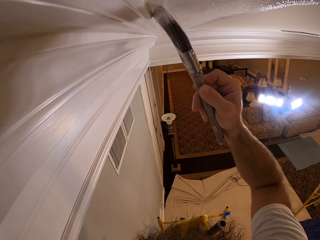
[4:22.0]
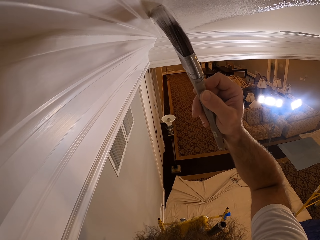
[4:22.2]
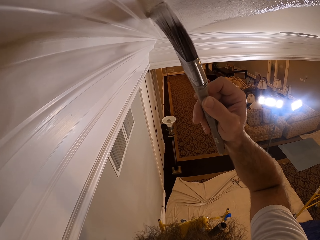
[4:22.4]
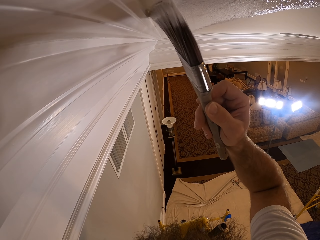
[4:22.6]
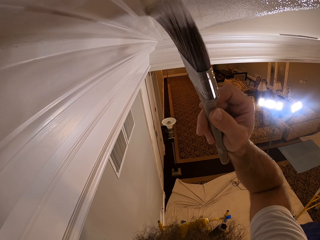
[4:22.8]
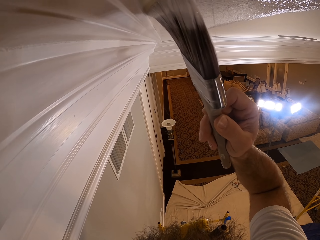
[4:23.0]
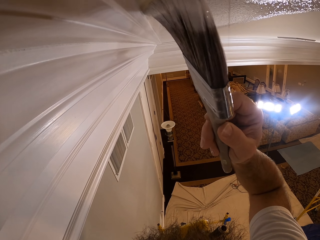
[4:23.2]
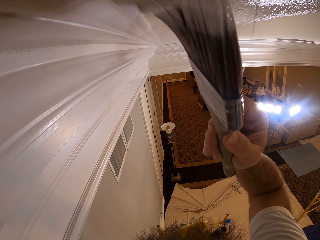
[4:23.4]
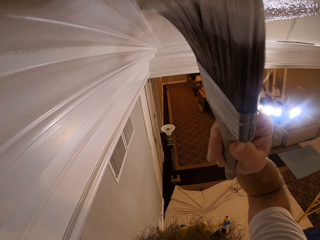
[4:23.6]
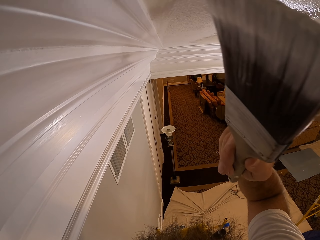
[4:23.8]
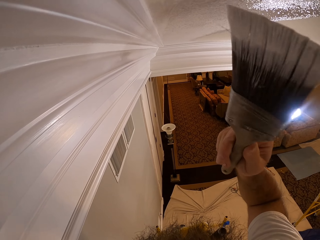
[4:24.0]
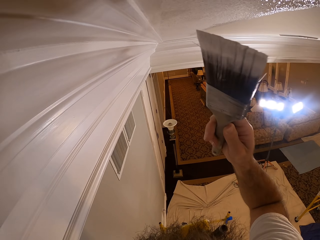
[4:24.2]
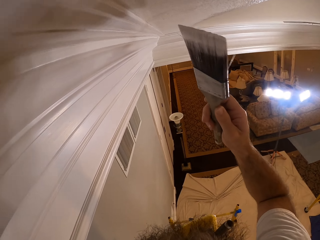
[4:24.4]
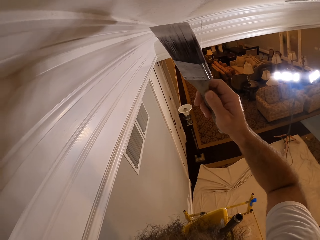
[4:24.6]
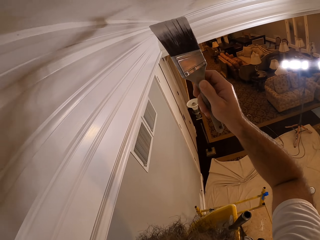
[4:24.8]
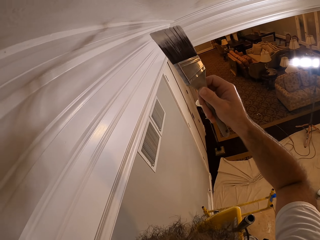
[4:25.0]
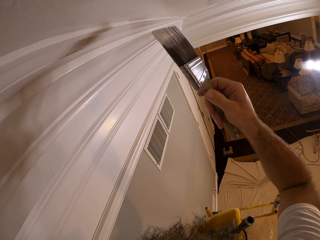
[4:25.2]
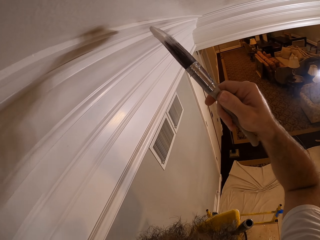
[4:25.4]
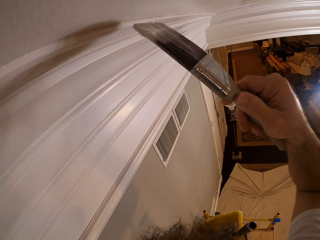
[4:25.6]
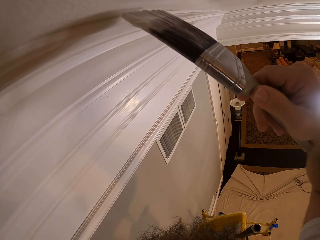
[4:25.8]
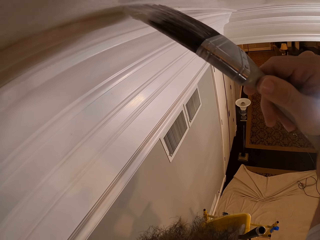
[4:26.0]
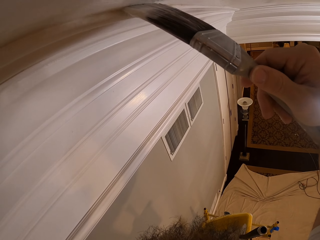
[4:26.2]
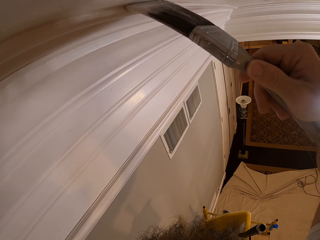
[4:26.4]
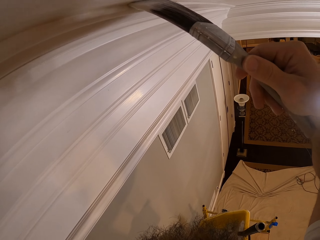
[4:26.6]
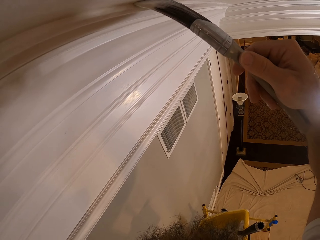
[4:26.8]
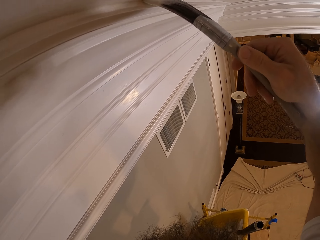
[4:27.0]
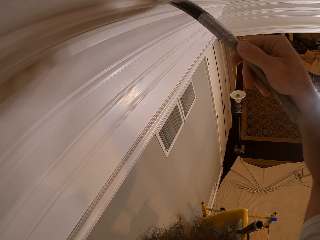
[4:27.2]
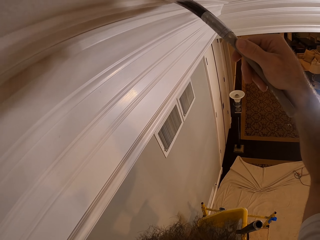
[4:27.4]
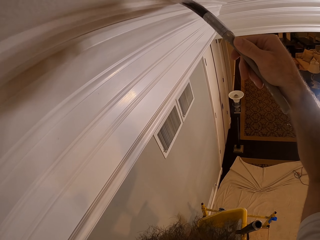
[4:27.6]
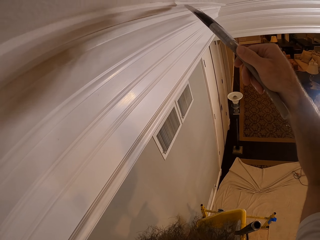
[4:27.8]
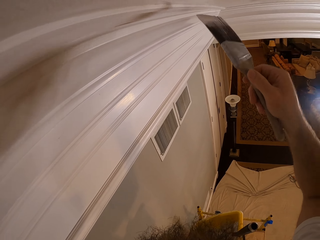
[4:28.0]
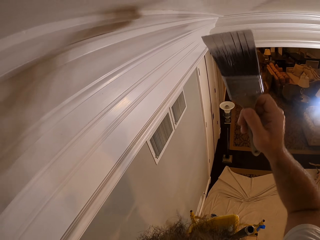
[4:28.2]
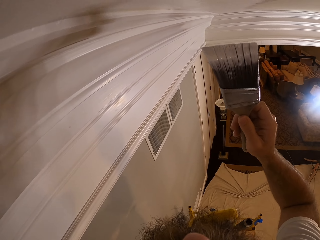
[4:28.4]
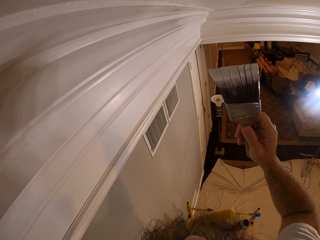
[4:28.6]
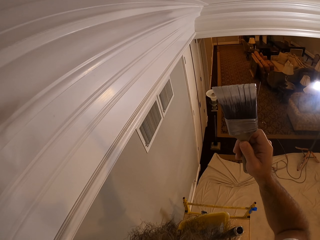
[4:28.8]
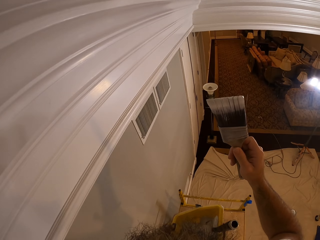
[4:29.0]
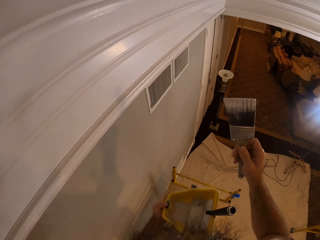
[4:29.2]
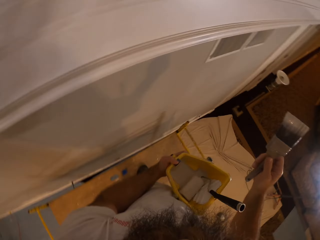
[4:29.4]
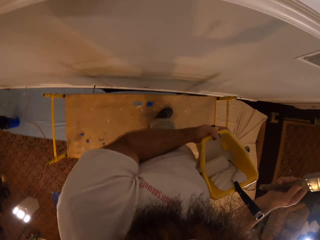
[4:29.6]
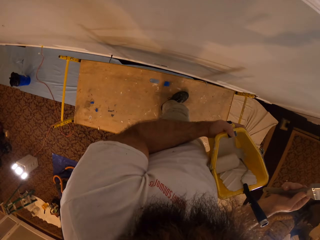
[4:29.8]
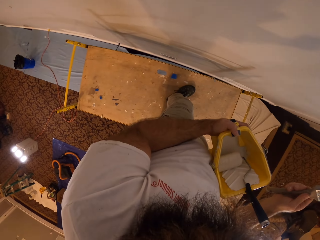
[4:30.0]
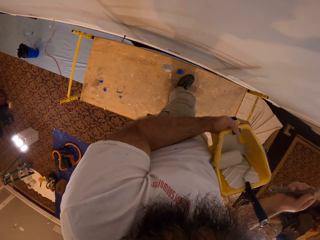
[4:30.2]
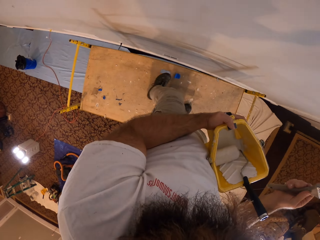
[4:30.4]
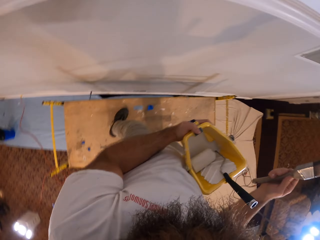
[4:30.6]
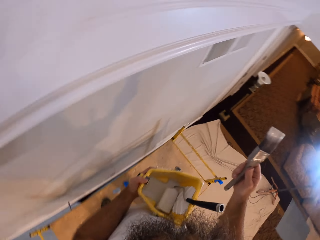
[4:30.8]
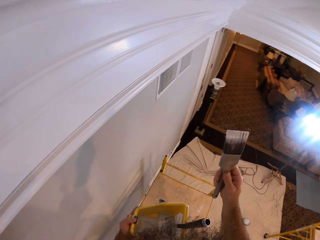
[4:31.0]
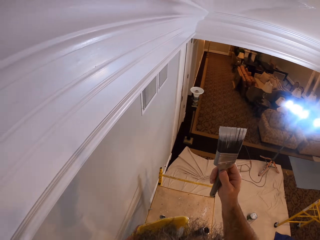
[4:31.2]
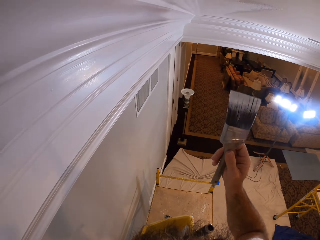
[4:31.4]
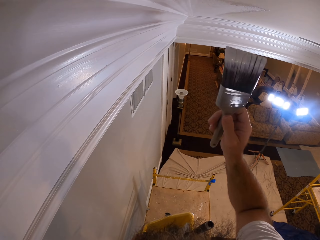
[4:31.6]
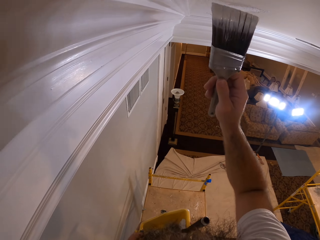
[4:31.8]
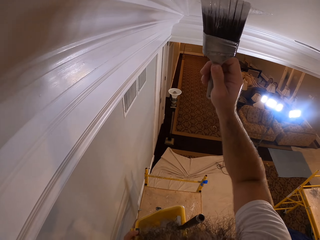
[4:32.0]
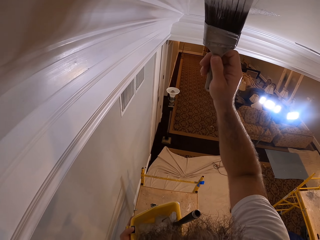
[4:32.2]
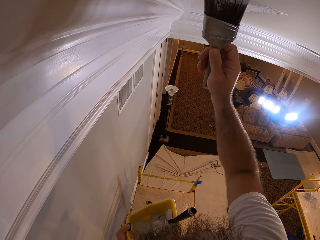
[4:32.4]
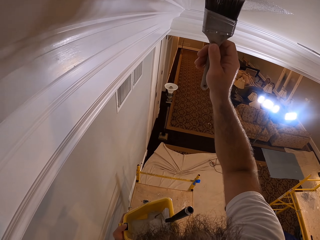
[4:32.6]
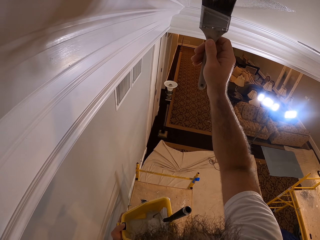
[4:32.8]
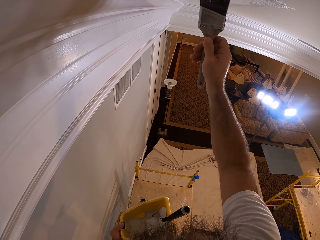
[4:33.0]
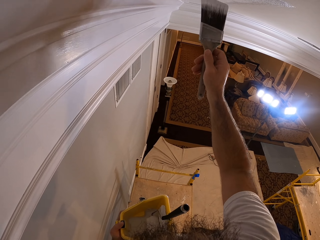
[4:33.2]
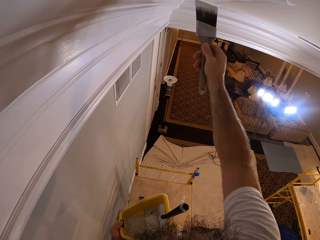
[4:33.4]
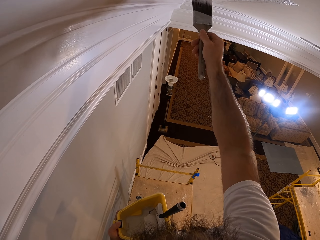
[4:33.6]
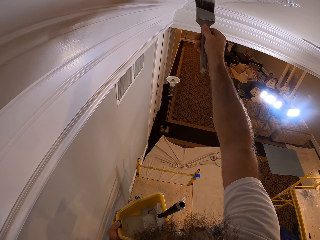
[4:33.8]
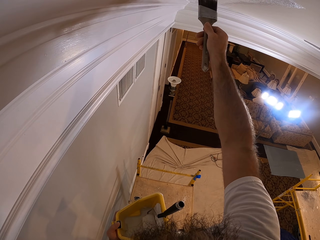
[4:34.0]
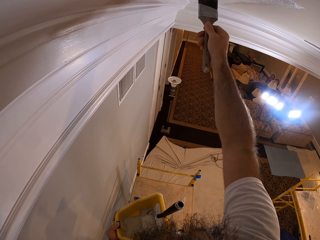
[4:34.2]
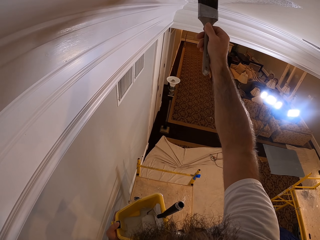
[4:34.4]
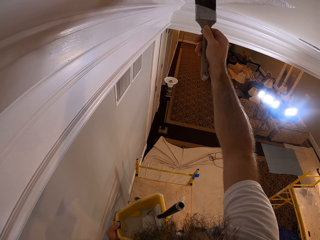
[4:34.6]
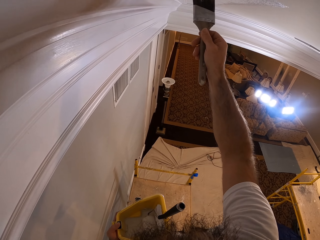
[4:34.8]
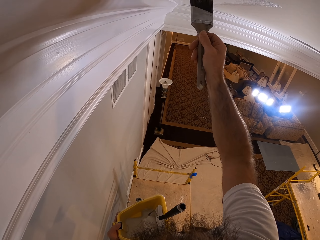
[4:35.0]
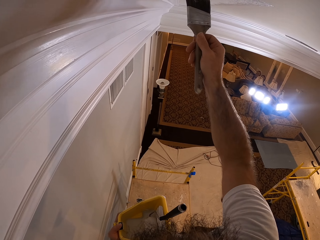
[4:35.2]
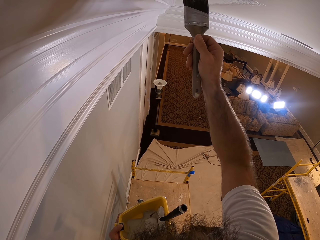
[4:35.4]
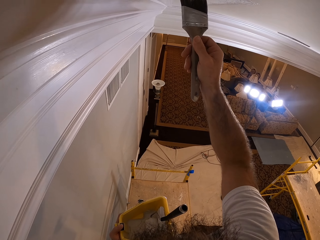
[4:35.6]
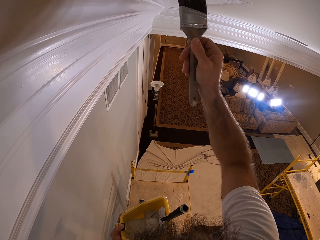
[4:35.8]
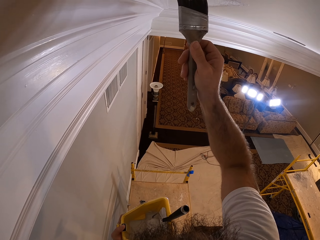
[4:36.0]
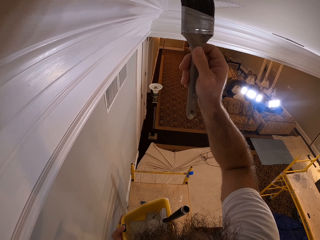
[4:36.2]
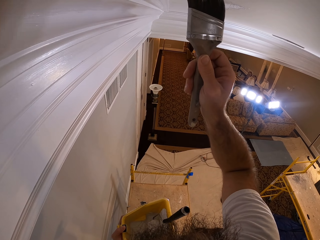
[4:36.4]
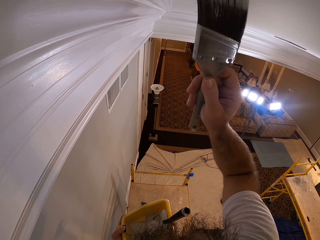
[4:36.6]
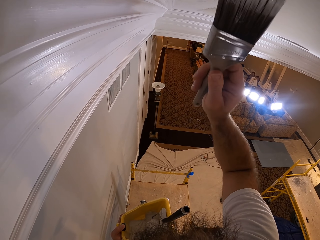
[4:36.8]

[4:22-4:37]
The camera wearer paints the ceiling with the paintbrush. They pause. They paint the ceiling with the paintbrush.

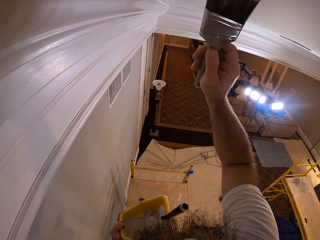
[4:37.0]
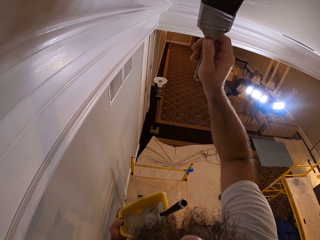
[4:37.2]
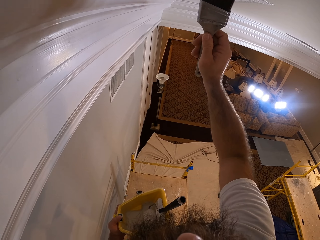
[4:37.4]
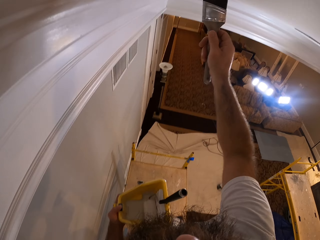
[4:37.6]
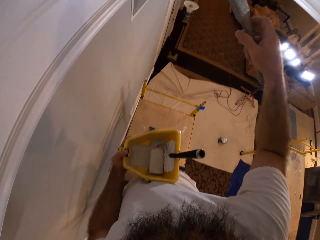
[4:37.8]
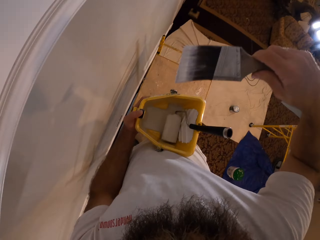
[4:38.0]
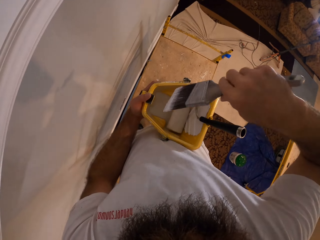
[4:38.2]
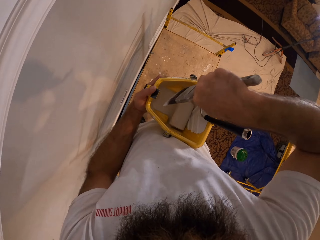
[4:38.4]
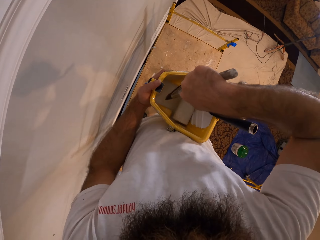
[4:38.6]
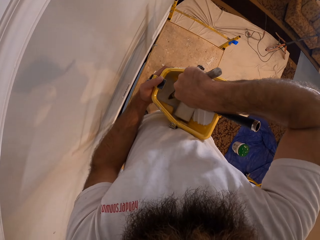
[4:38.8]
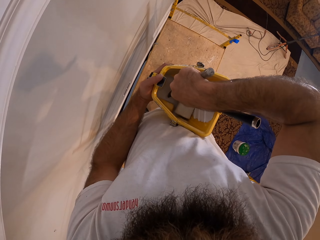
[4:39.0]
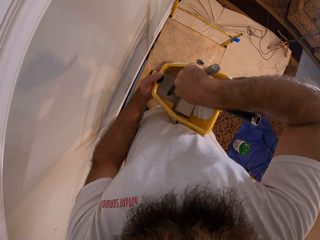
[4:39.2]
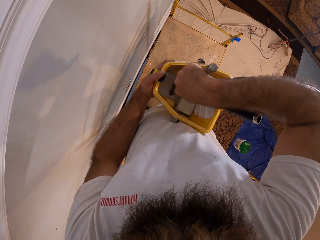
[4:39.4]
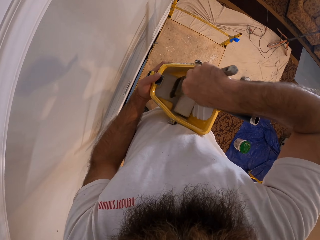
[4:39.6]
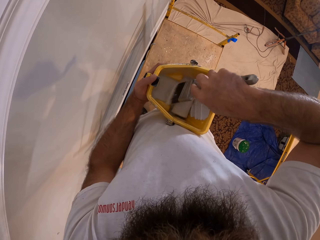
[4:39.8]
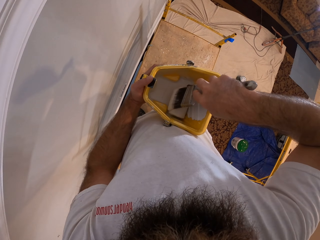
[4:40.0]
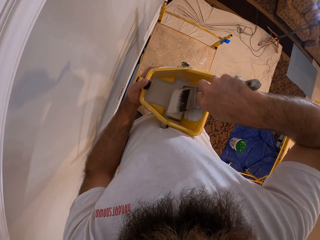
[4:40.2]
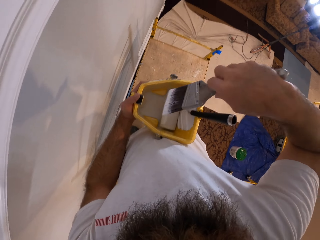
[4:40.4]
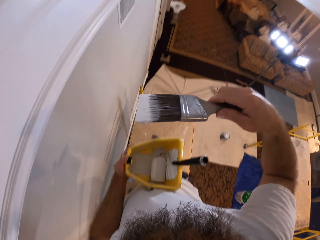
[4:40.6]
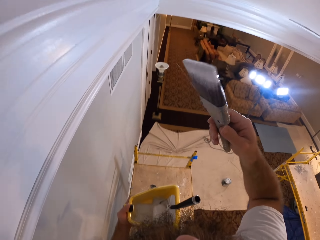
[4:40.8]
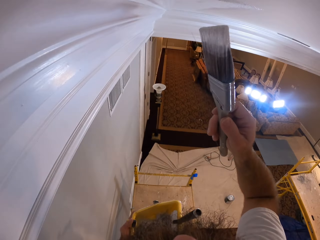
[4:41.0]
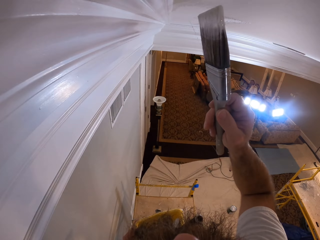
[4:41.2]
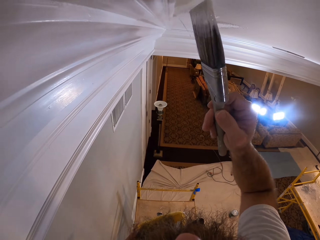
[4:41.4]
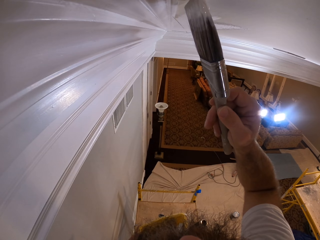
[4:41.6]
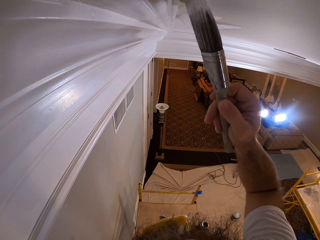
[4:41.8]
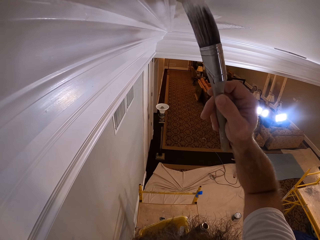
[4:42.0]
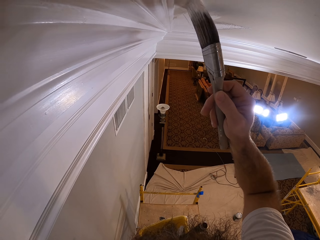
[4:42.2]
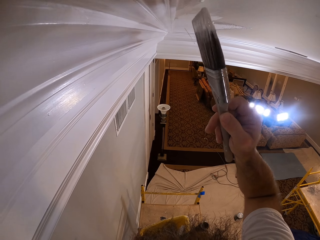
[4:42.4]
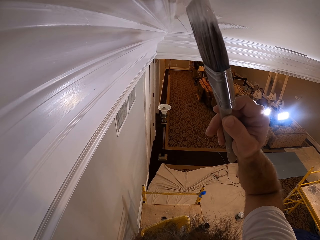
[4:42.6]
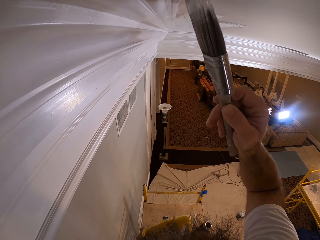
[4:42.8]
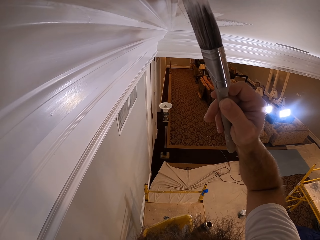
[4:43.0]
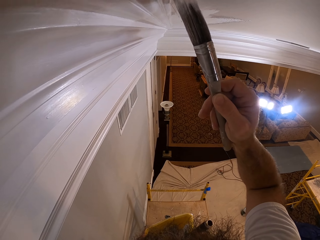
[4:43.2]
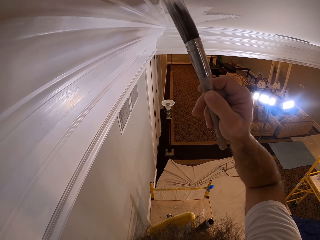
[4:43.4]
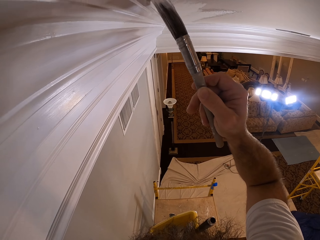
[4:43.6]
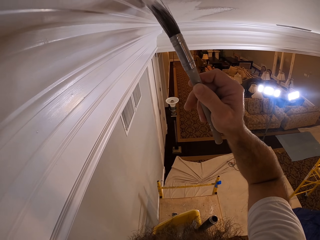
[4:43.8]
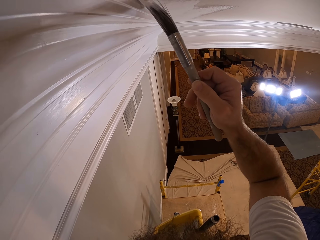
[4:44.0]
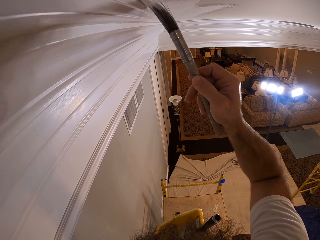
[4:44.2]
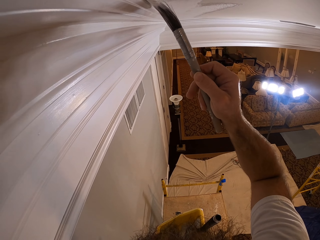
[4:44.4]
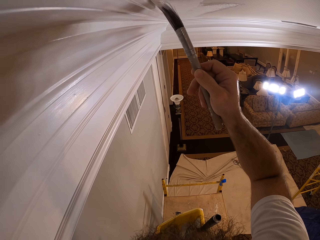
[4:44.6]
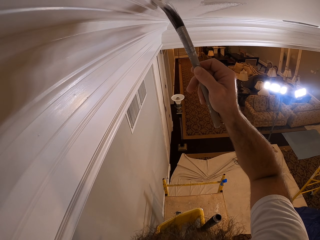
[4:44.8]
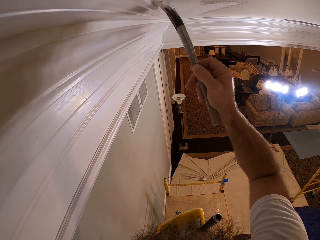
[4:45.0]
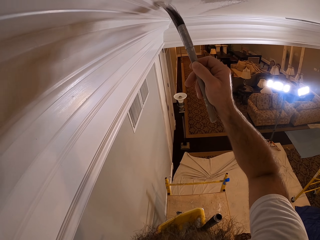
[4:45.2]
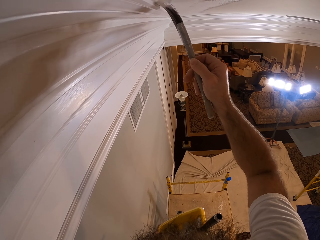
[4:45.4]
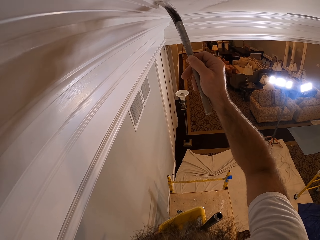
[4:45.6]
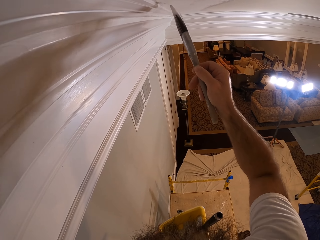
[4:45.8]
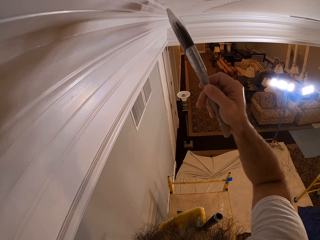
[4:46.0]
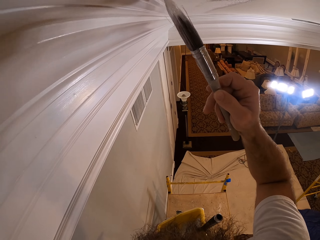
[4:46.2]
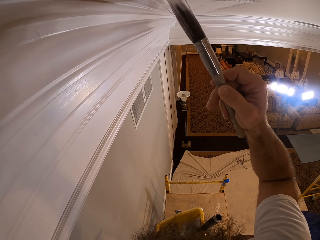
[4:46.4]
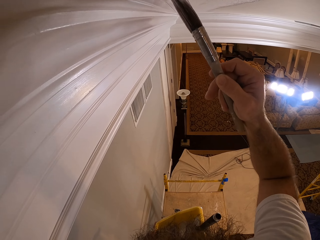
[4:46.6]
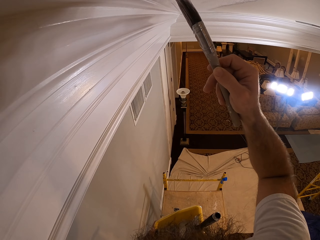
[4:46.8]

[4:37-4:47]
The camera wearer dips the paintbrush into the paint in the bucket with his right hand. He paints the wall with the paintbrush in his right hand.
